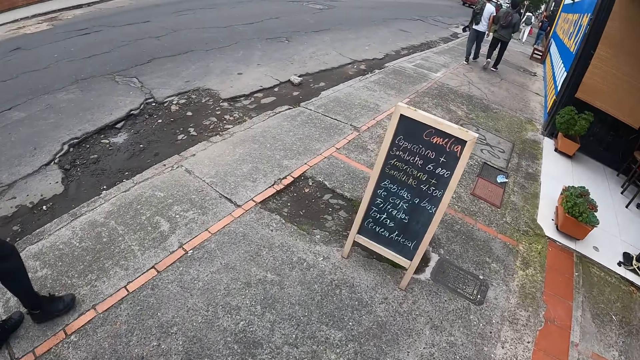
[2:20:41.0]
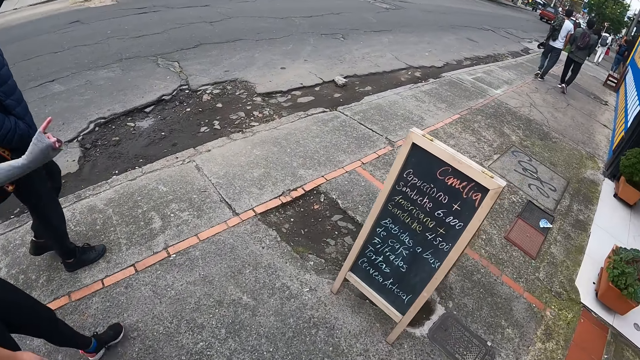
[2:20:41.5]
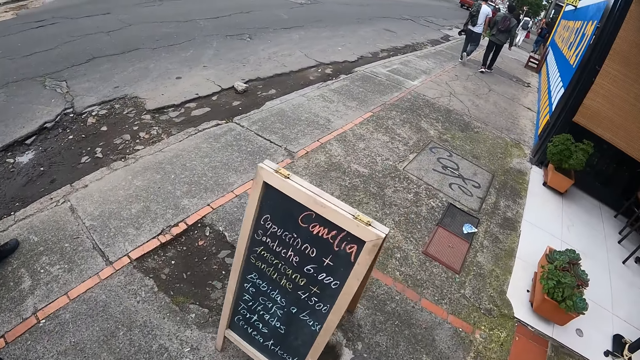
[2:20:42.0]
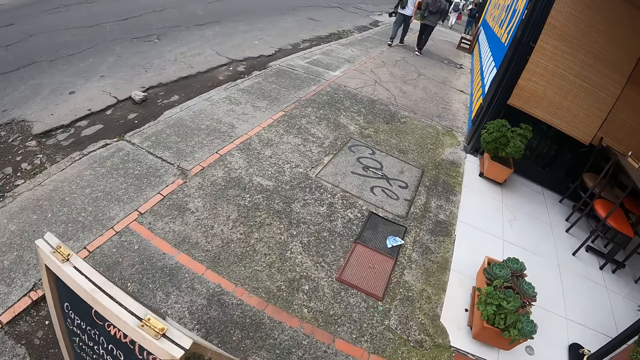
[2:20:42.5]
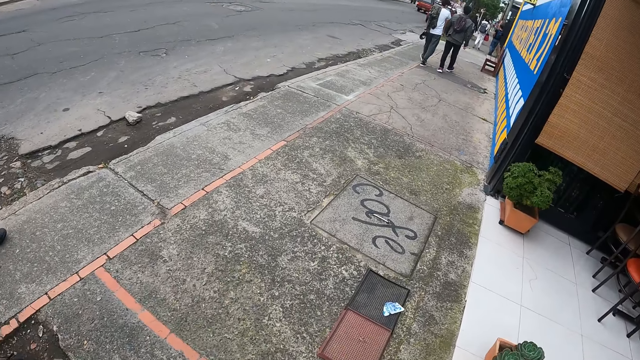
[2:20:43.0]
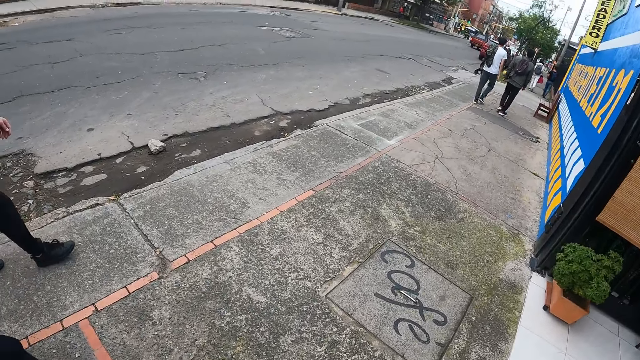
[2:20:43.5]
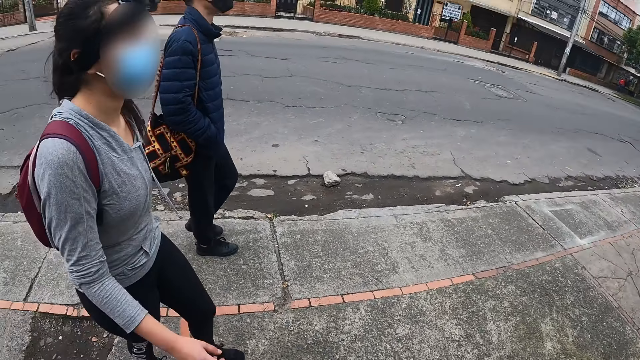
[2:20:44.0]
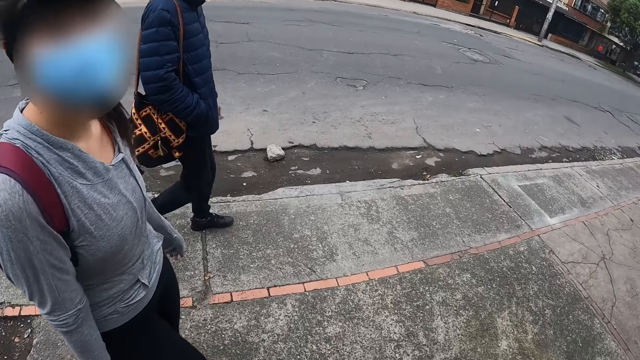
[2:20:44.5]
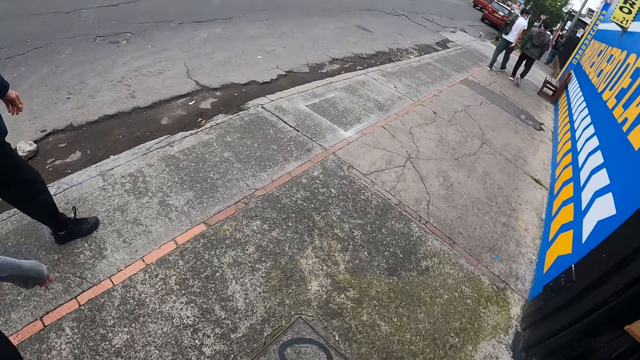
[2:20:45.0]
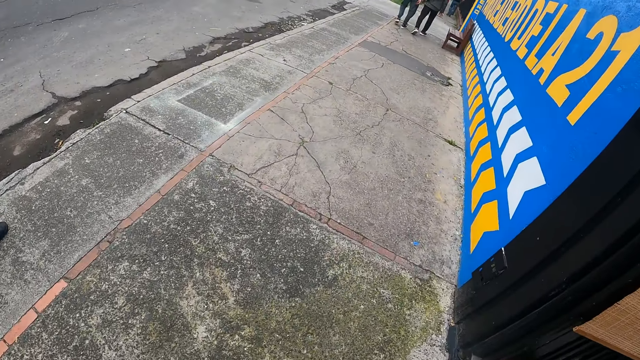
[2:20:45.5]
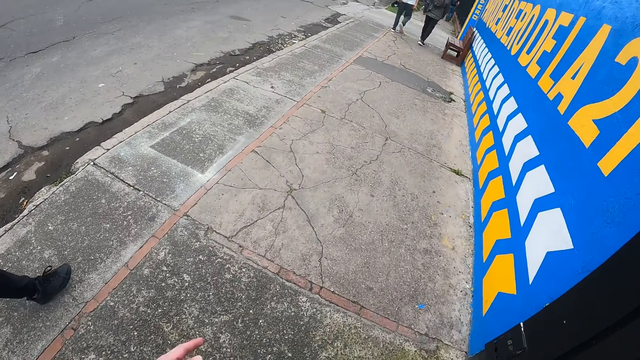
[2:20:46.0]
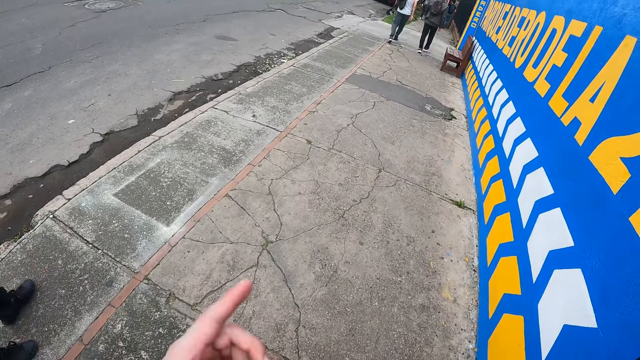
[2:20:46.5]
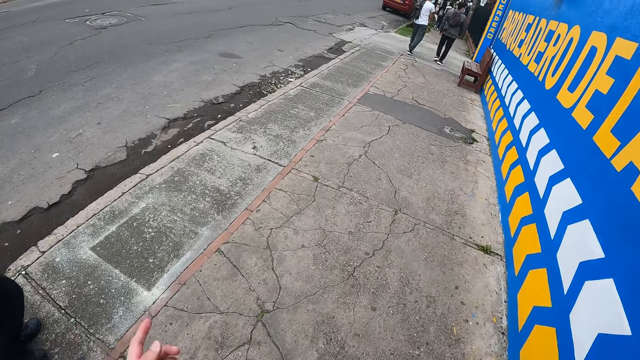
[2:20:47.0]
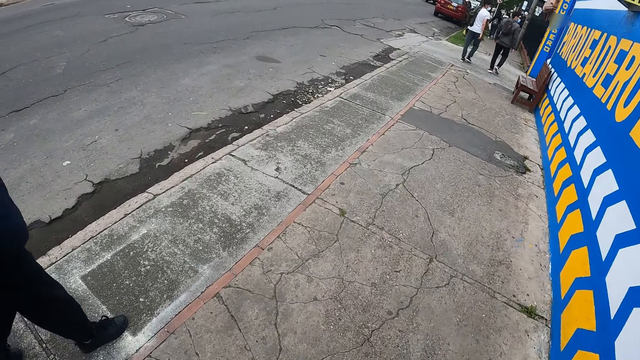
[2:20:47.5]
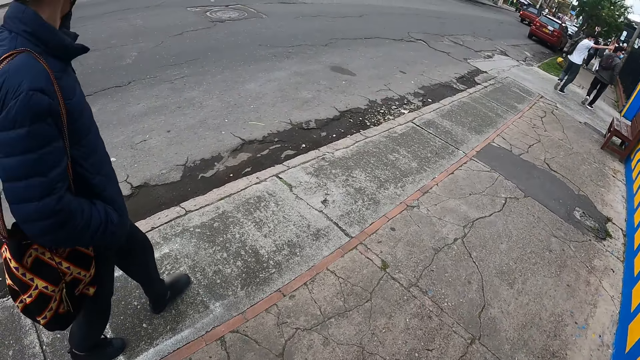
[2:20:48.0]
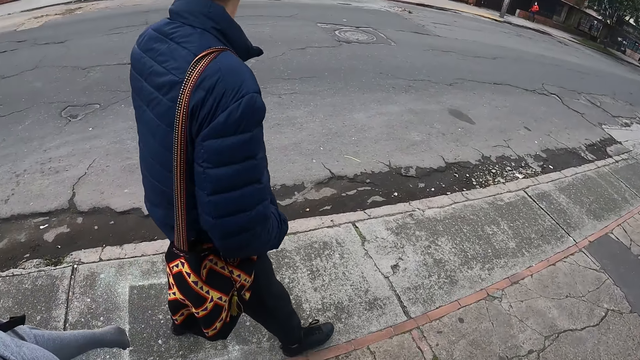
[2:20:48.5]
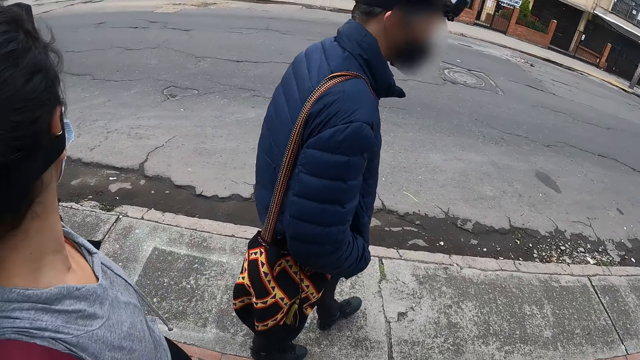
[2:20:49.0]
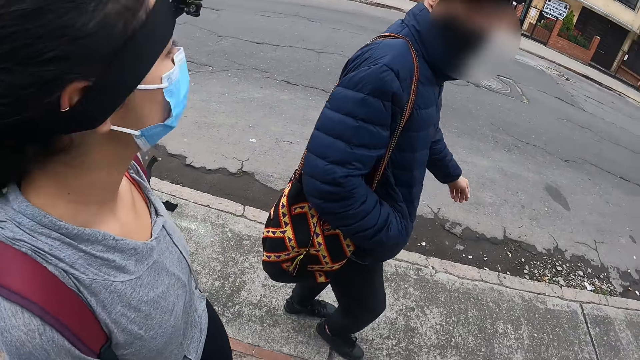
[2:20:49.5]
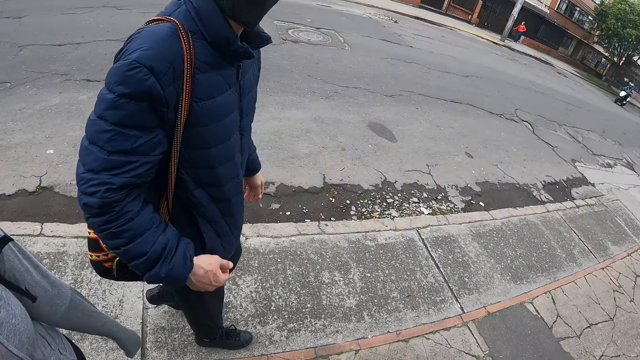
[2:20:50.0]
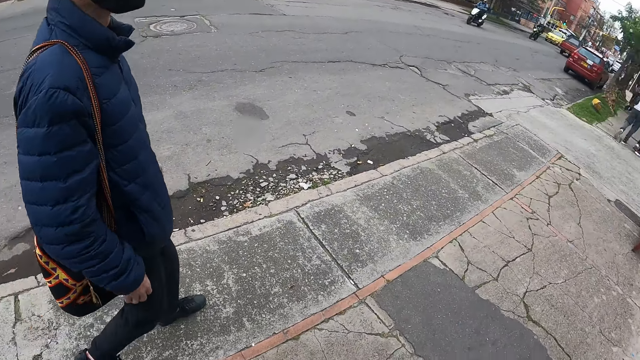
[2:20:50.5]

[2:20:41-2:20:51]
A lady walks on the roadside. The camera wearer walks on the roadside. A man walks on the roadside. The camera wearer walks on the roadside.

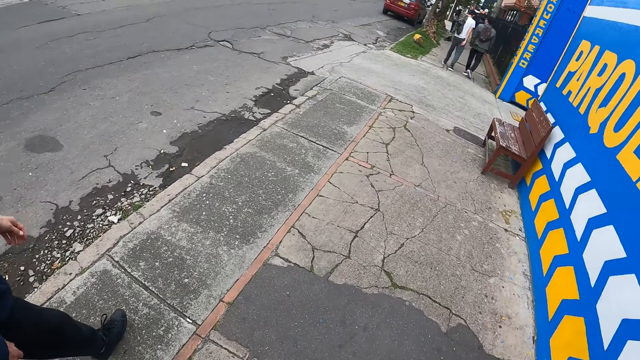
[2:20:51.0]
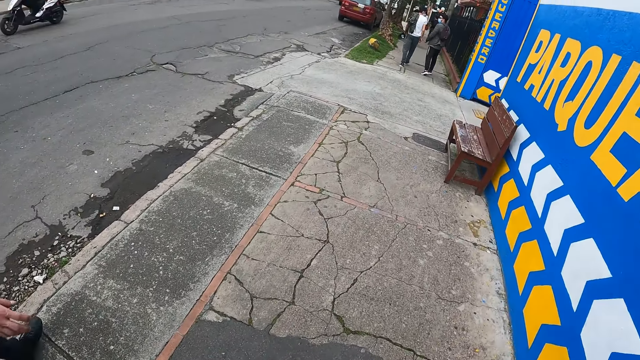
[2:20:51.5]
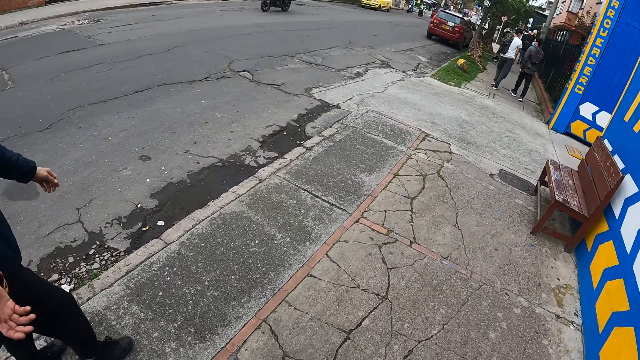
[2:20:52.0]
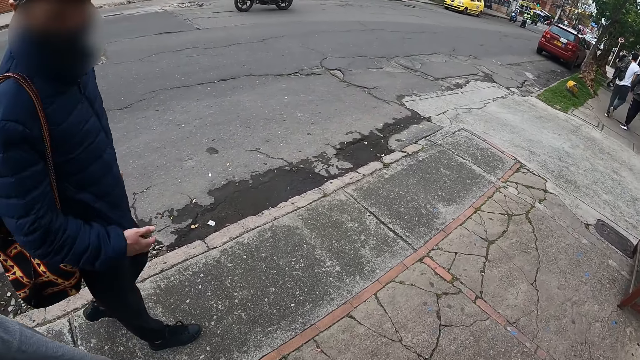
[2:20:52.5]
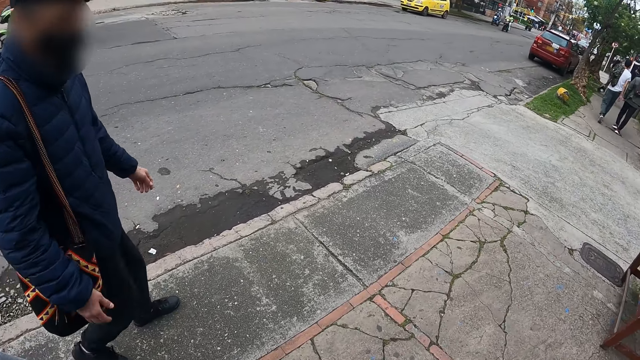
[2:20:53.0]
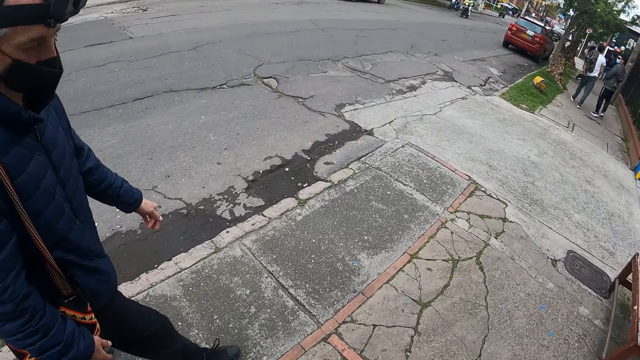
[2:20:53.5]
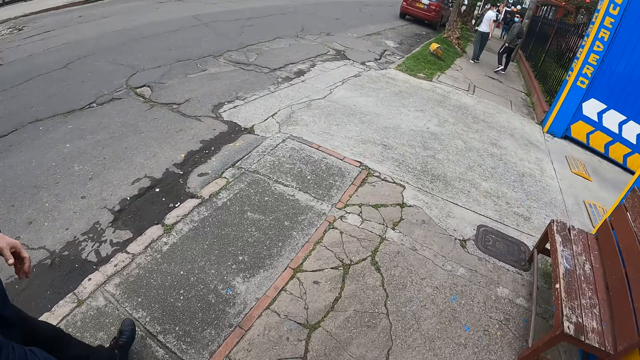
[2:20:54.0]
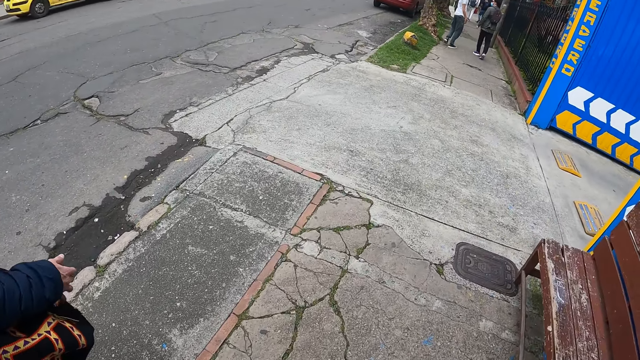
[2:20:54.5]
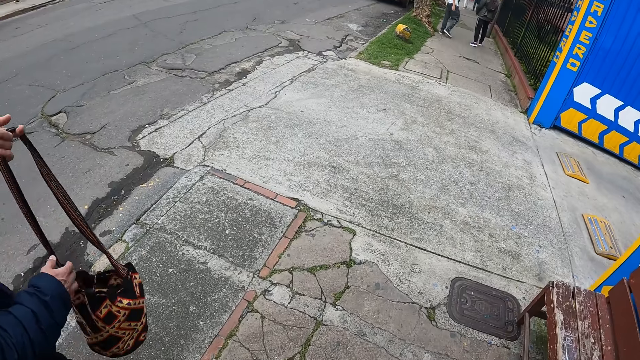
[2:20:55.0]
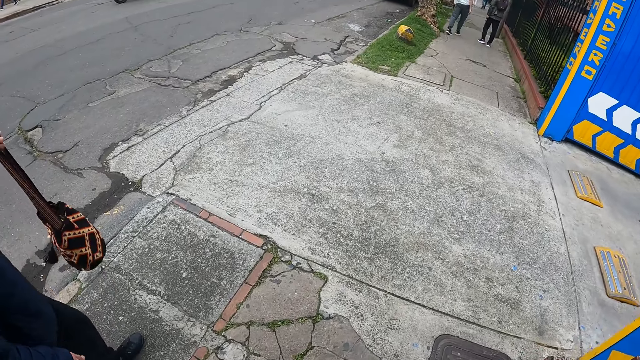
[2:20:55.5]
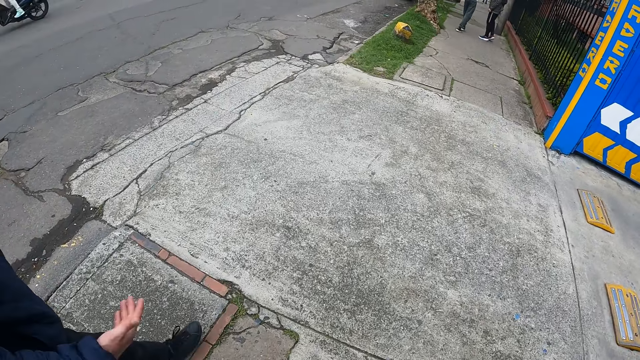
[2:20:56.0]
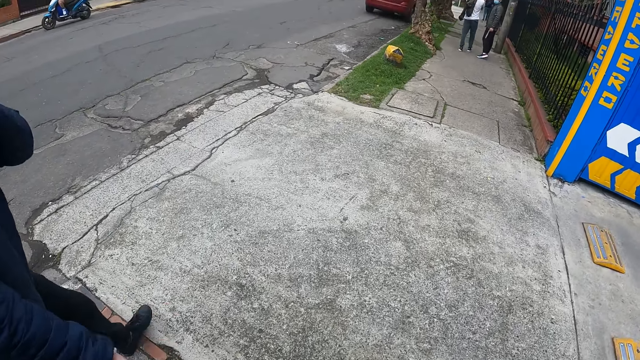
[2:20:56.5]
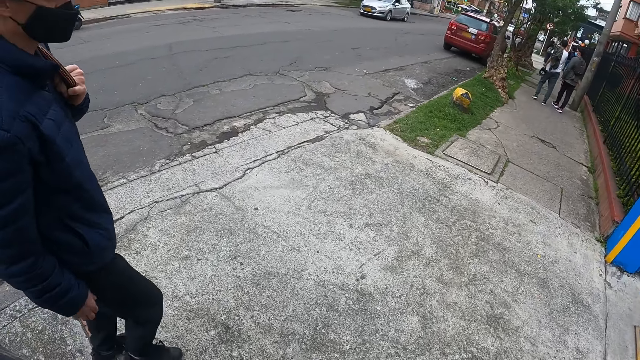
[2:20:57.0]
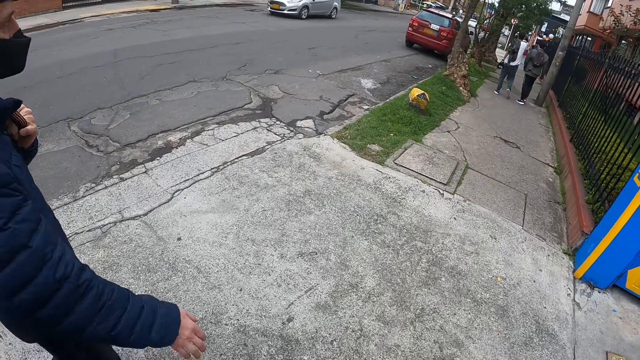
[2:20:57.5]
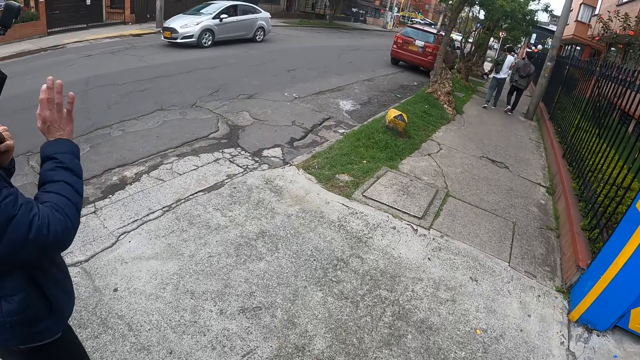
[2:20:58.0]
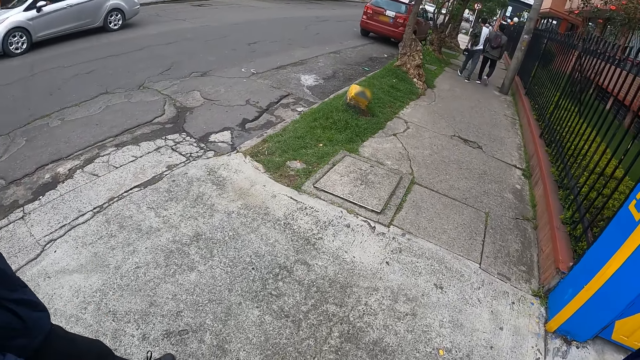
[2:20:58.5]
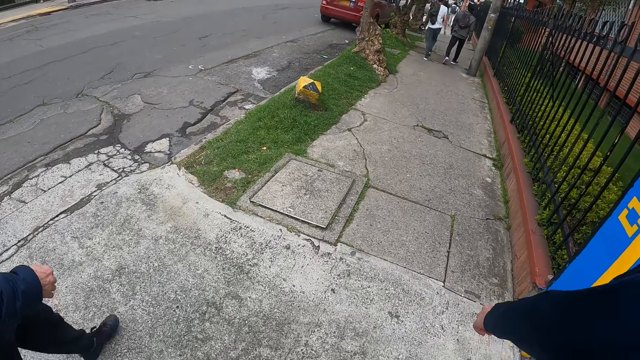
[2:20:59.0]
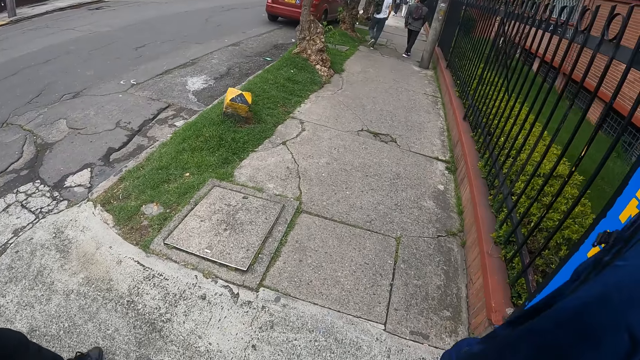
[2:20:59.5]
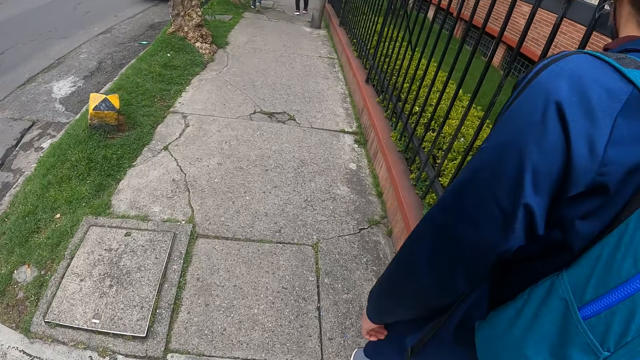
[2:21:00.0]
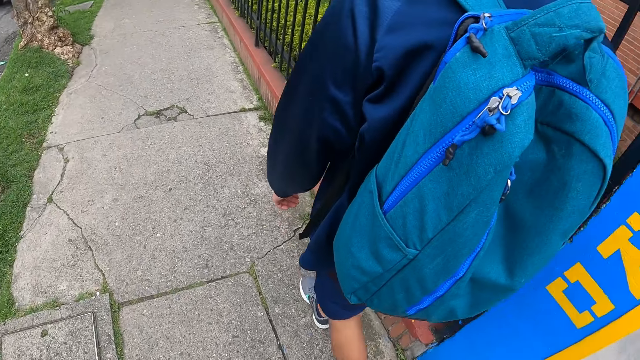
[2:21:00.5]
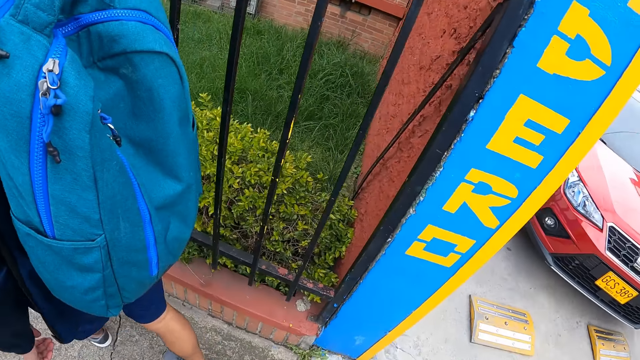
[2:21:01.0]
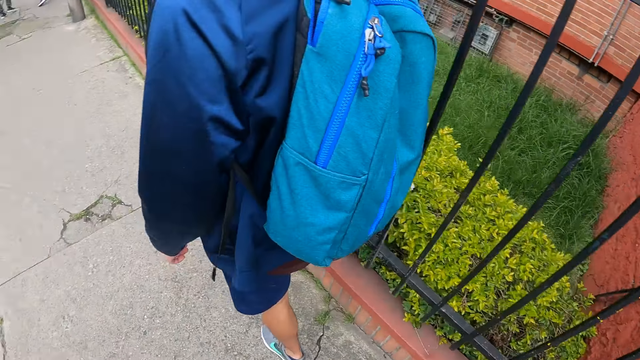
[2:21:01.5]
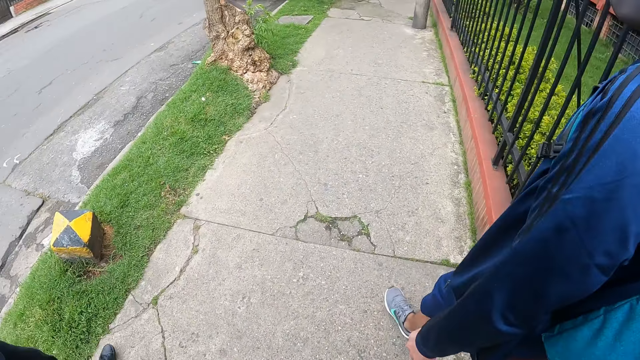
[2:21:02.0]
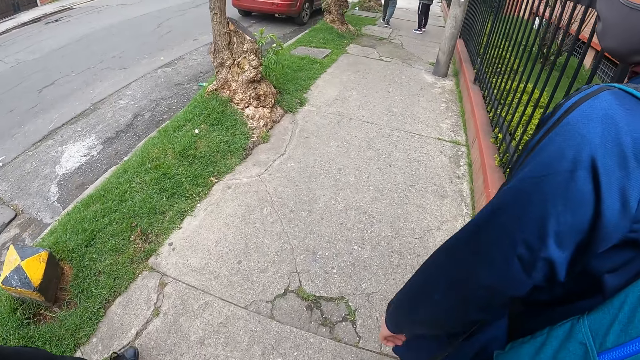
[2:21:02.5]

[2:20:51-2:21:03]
A white motorcycle rides past the camera wearer. A green motorcycle rides past them. A yellow car drives past them. The man removes the bag from his right shoulder with his left hand. He wears the bag on his left shoulder with his left hand. He moves the hand. A black motorcycle rides past the camera wearer. A blue motorcycle rides past them. The man walks on the roadside. A silver car drives past the camera wearer.
